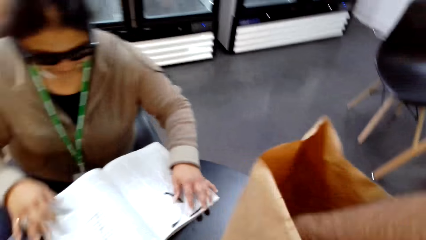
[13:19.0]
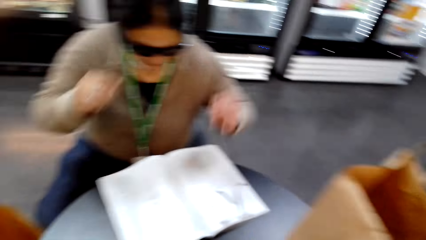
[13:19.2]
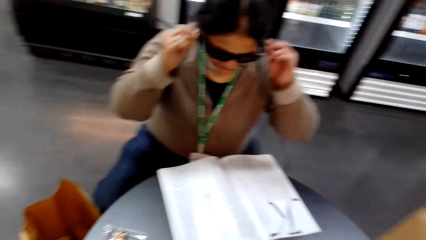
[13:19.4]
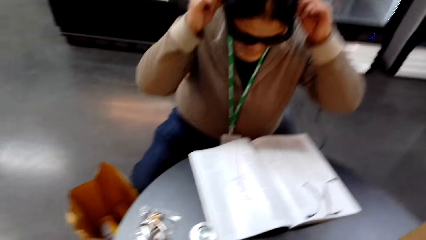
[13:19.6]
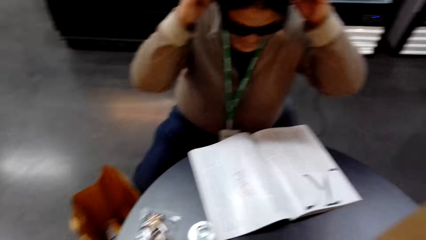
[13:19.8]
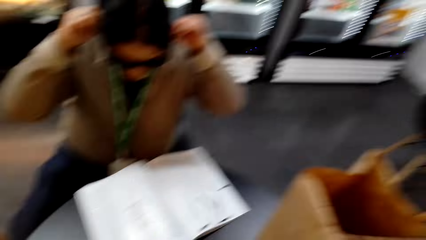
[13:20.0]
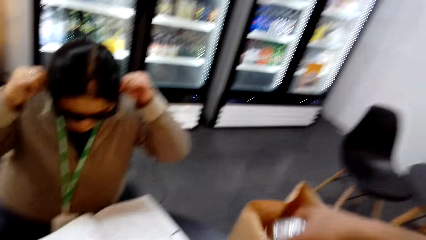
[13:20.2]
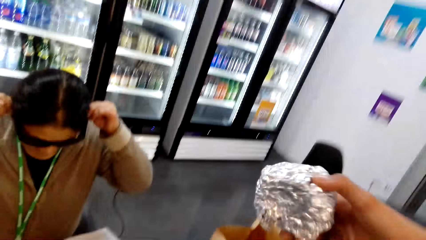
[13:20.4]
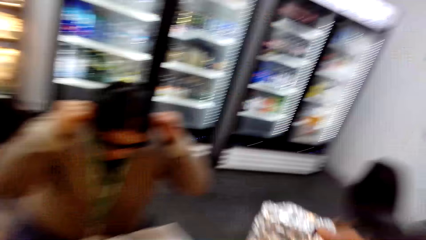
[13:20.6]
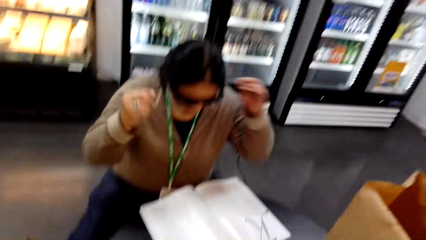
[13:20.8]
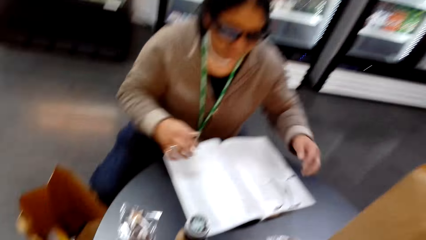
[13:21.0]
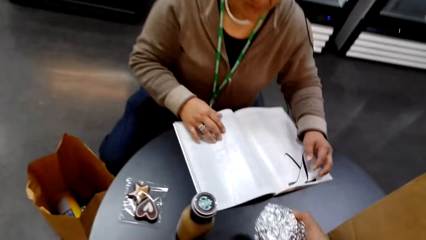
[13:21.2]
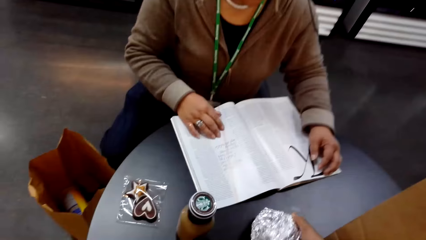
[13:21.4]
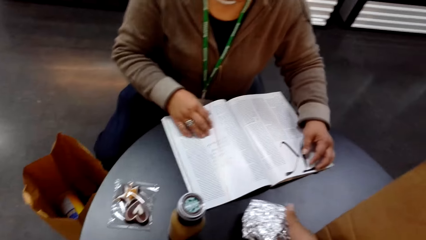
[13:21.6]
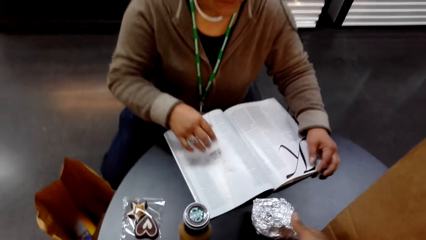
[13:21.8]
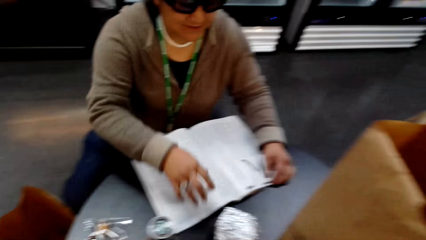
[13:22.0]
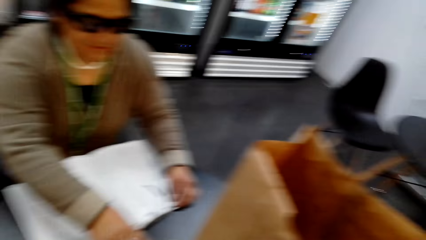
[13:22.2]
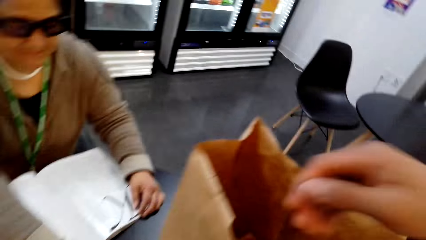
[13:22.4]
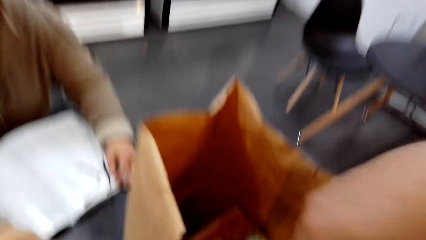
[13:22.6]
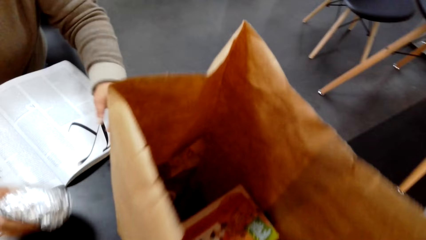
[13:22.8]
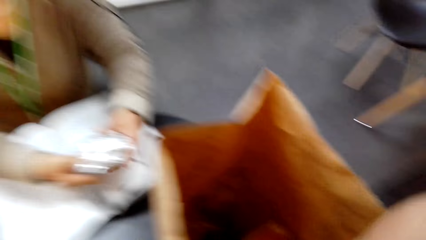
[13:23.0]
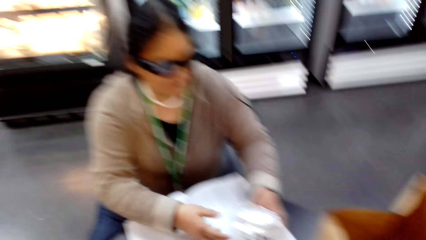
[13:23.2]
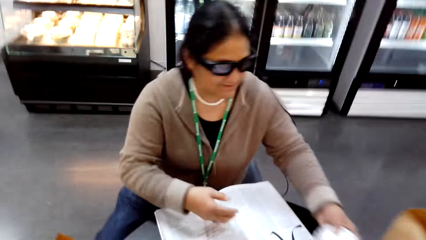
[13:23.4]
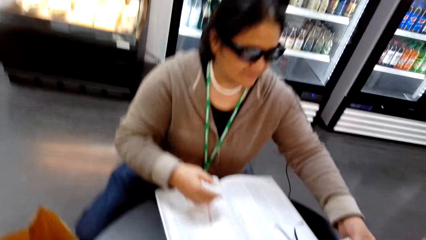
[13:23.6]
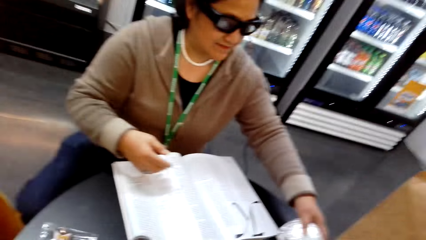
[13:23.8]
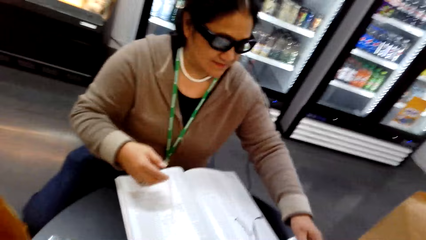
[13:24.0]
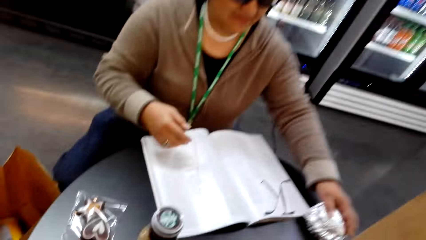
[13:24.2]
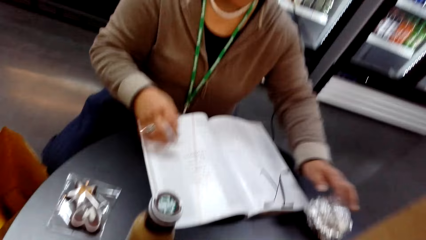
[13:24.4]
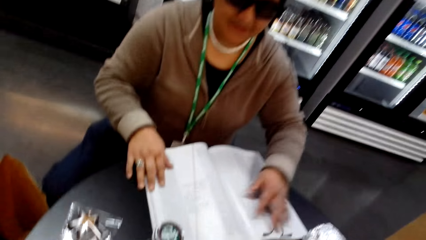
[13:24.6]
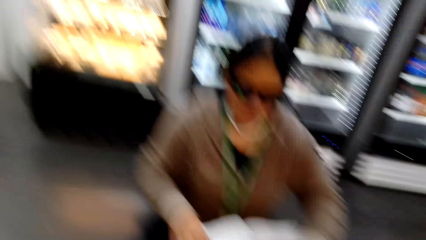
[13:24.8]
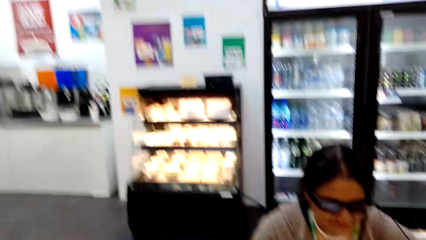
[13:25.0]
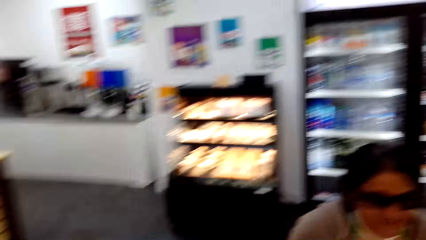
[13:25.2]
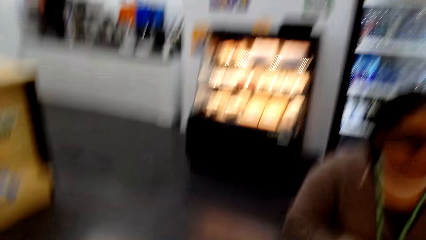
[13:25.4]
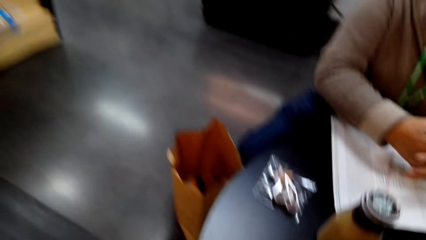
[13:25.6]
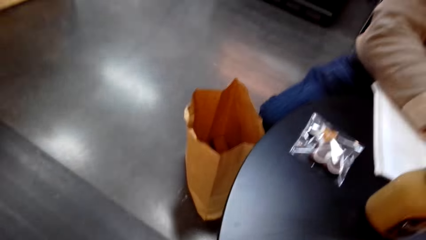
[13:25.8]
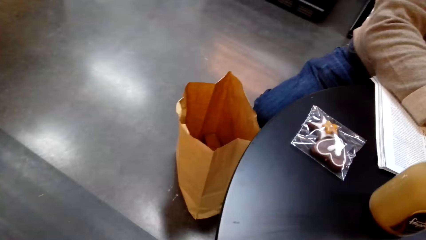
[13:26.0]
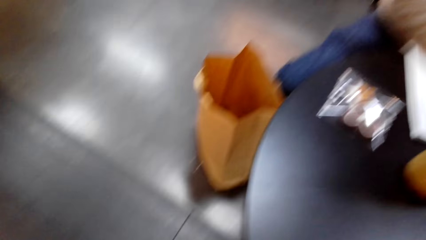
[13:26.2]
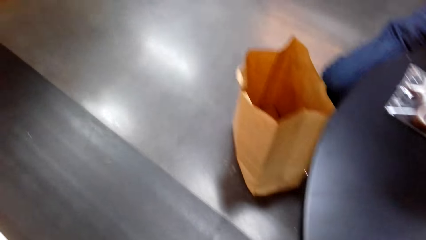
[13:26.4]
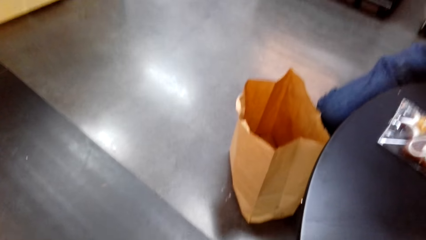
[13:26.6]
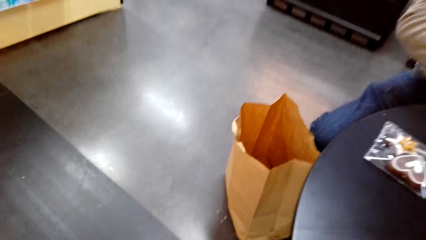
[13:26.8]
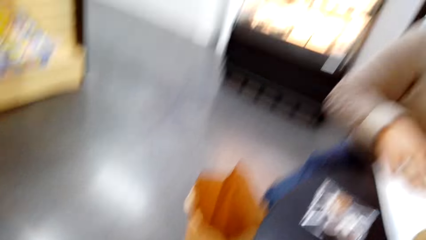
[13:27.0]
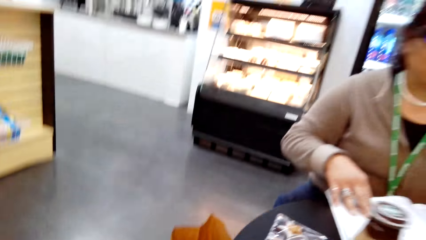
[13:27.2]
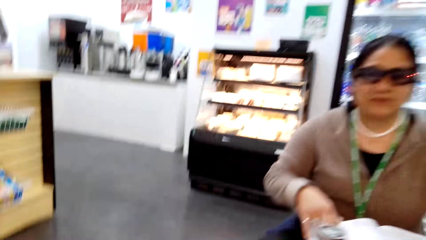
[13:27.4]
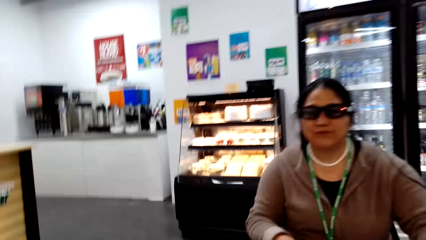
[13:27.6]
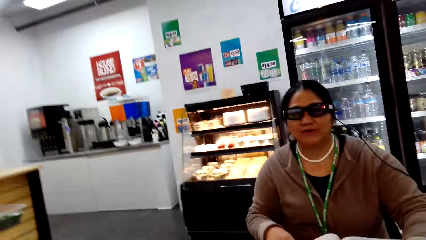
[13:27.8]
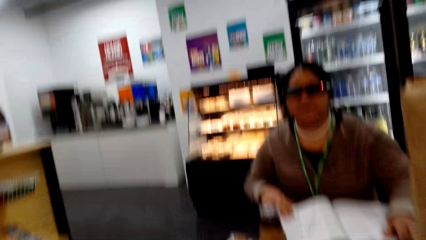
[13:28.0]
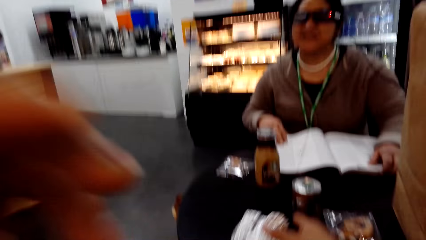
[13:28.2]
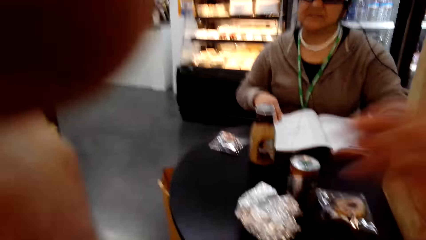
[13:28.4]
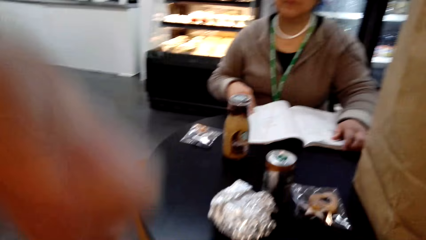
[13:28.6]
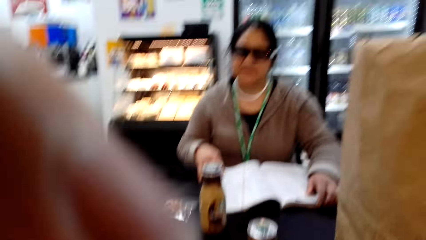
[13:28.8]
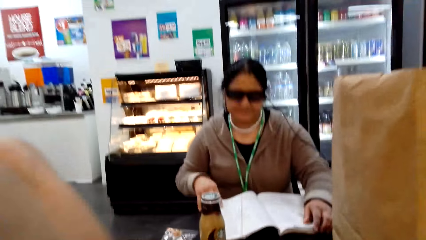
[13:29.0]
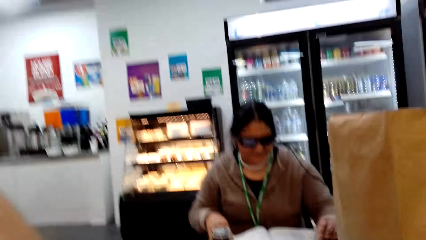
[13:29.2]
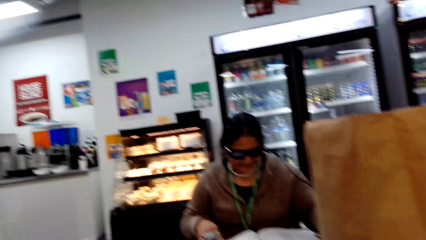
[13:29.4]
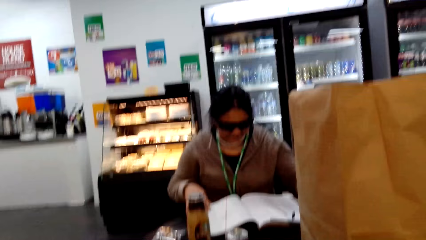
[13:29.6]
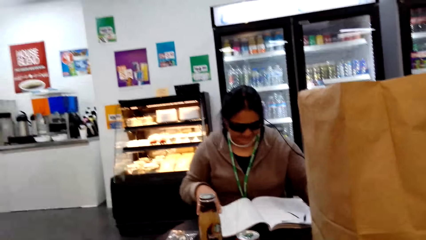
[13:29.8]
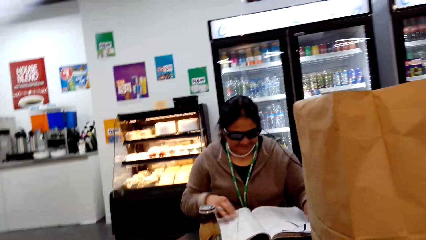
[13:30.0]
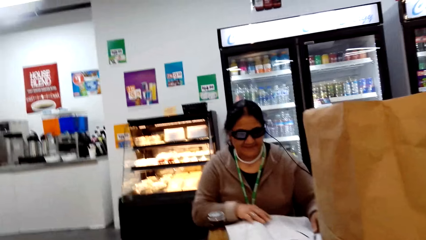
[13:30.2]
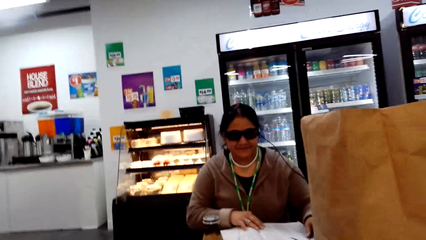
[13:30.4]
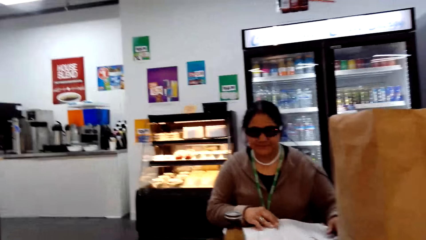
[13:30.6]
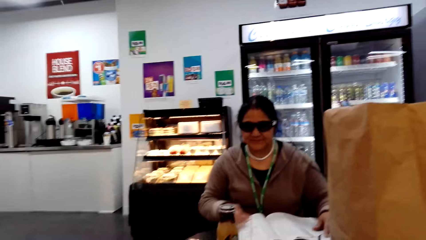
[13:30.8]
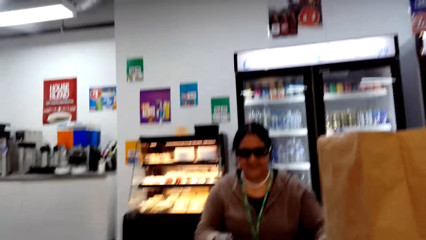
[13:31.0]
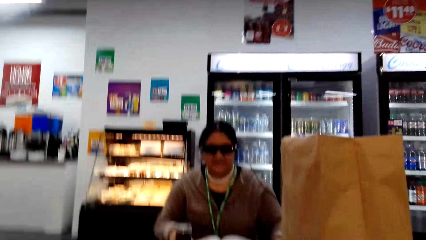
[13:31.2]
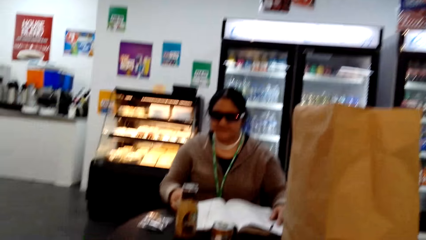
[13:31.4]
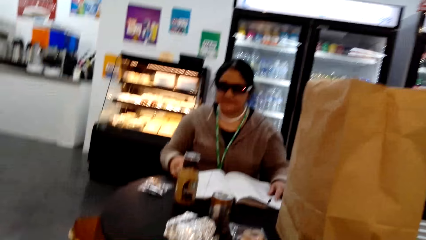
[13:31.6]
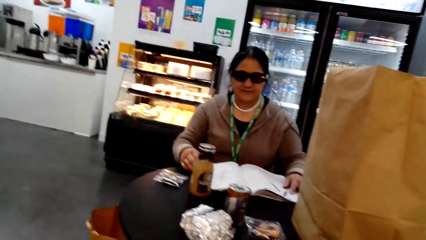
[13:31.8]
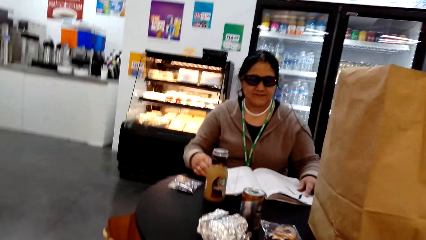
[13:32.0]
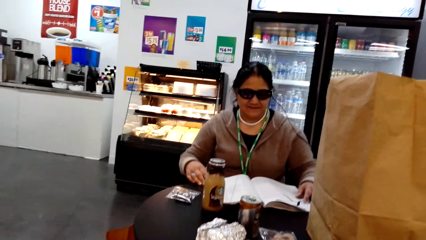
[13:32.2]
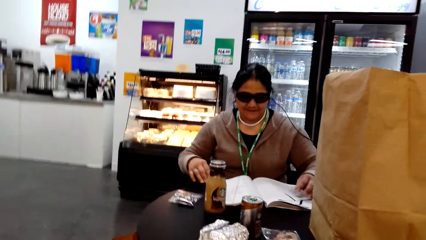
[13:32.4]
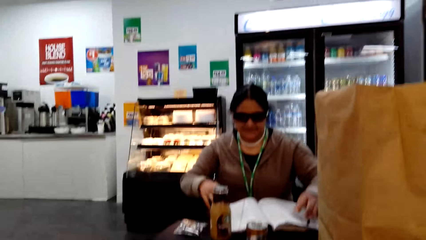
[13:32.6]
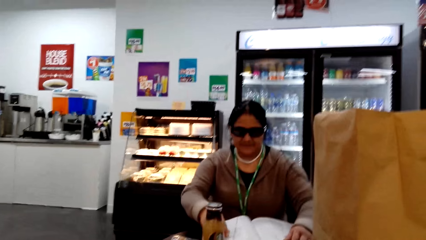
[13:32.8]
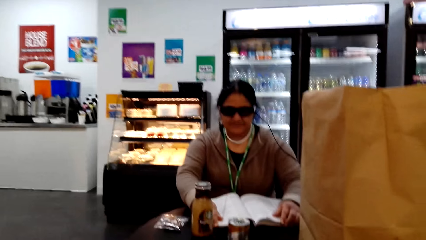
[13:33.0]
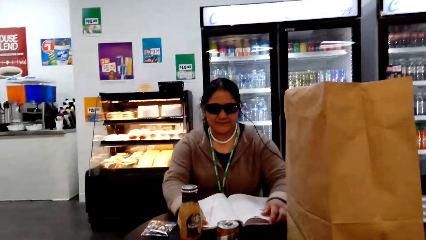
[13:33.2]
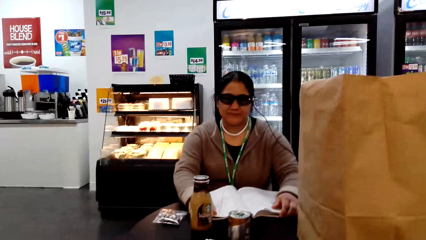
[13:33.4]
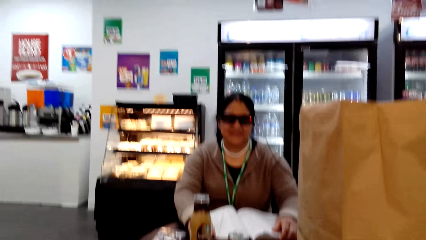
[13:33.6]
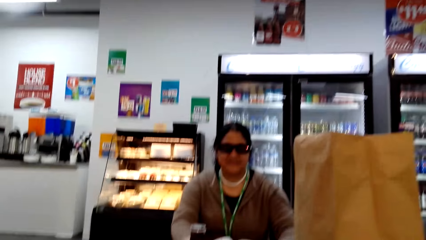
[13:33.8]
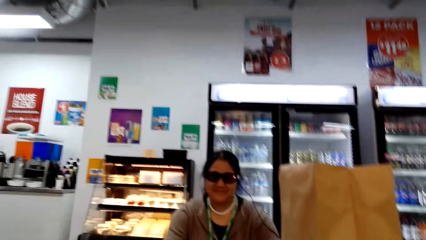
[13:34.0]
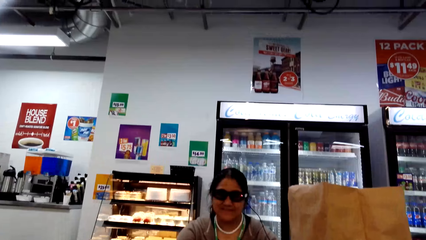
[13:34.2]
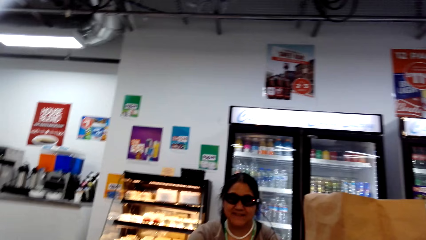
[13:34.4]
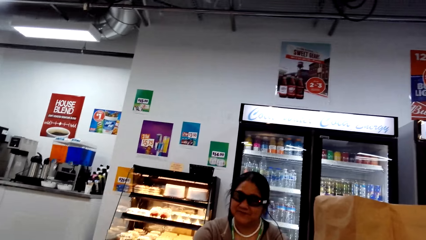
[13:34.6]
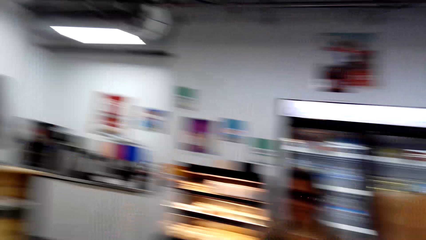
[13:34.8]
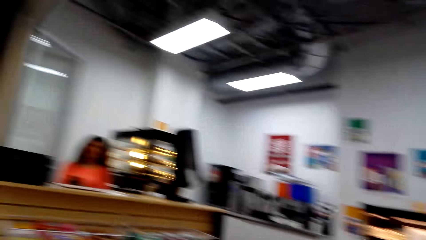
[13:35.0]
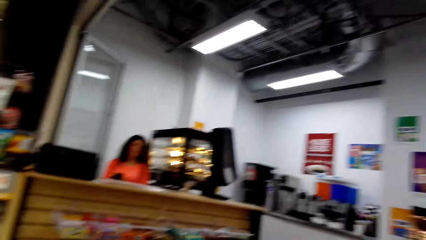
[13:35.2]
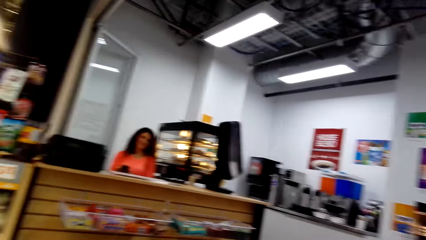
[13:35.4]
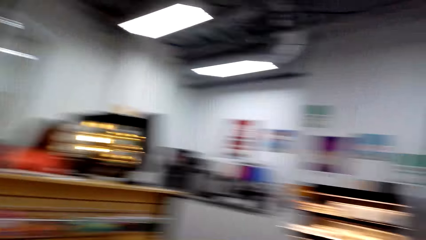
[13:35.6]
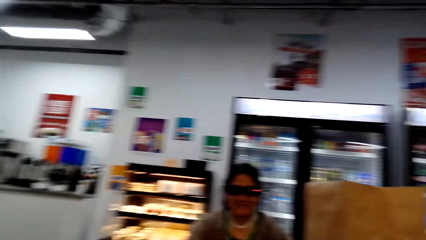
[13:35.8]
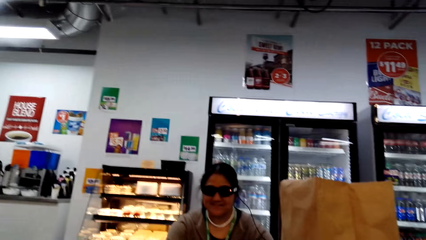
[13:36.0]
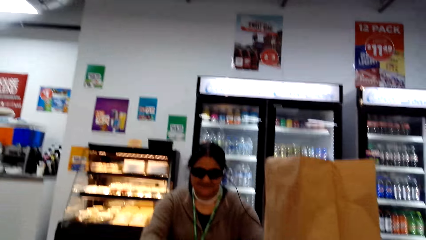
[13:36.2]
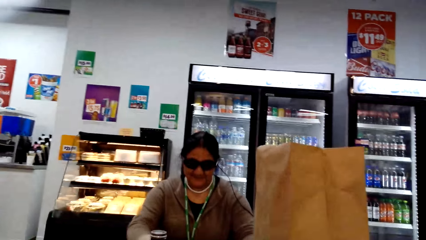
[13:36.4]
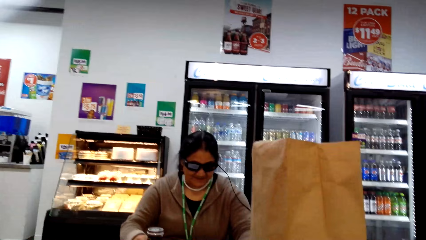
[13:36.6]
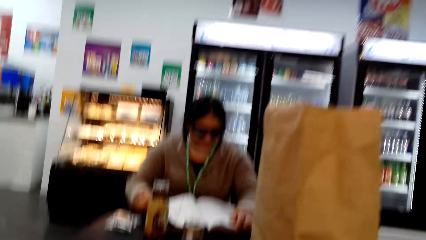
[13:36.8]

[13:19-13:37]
The camera wearer removes a sandwich from the shopping bag. A lady picks up the sandwich from the table.
